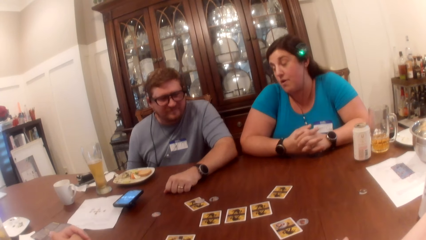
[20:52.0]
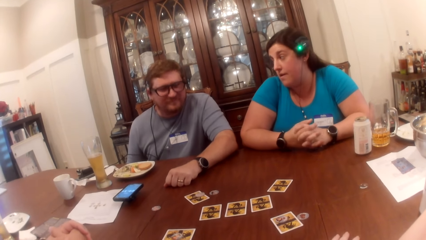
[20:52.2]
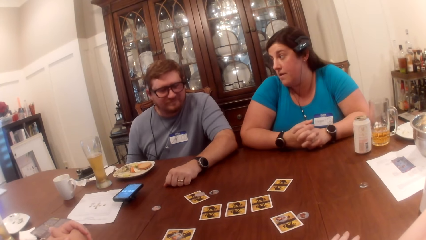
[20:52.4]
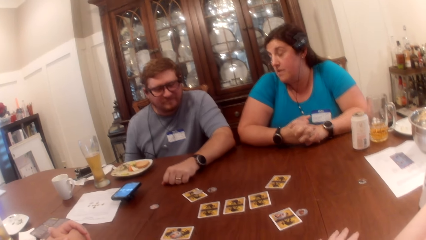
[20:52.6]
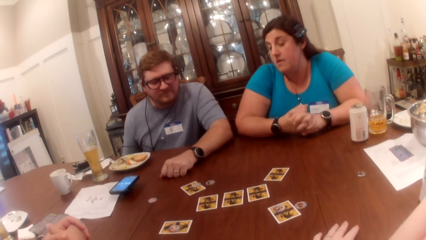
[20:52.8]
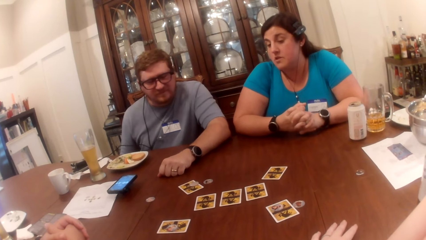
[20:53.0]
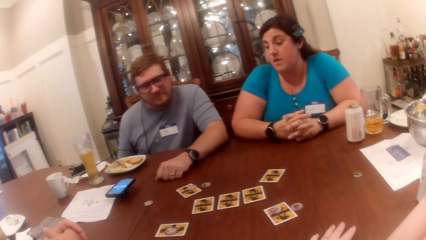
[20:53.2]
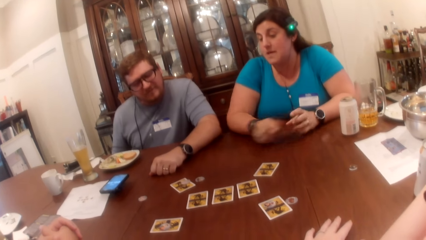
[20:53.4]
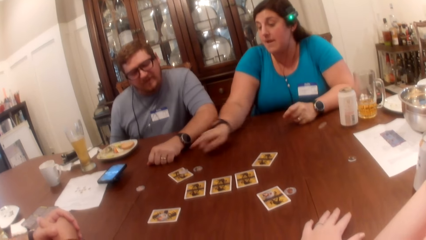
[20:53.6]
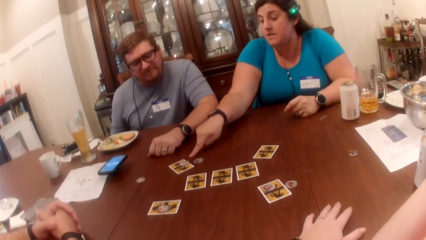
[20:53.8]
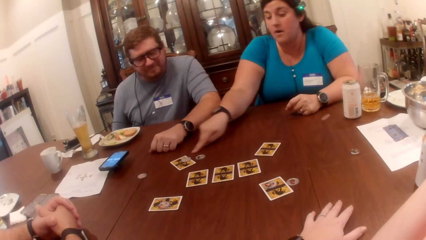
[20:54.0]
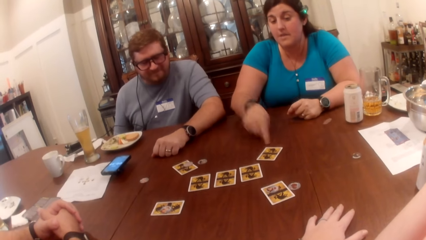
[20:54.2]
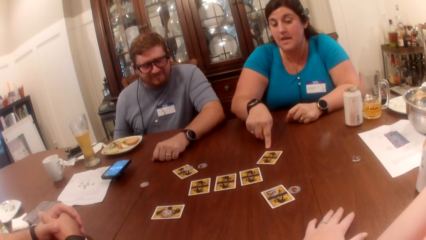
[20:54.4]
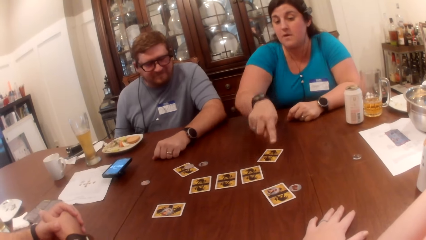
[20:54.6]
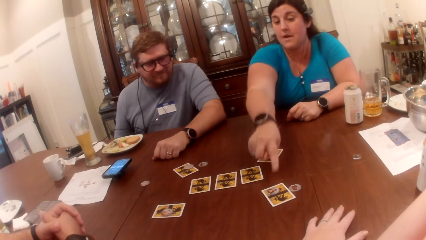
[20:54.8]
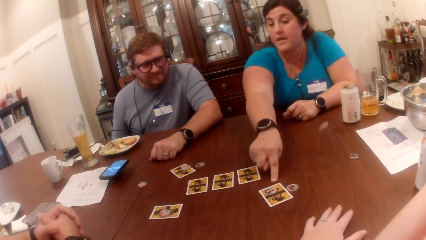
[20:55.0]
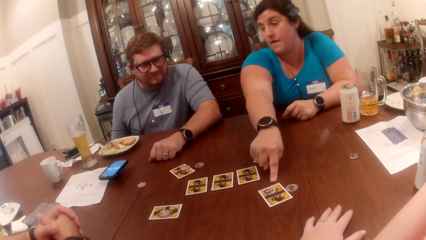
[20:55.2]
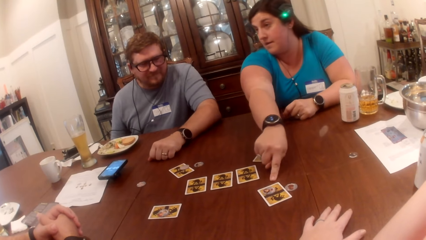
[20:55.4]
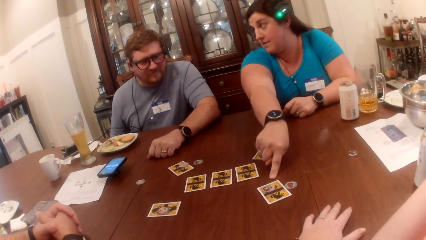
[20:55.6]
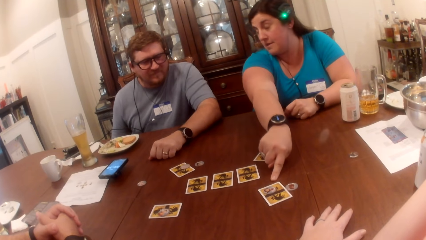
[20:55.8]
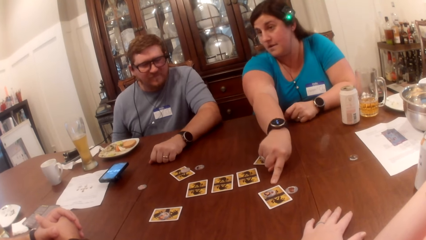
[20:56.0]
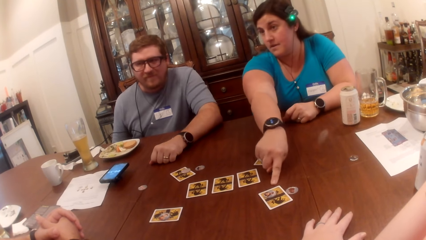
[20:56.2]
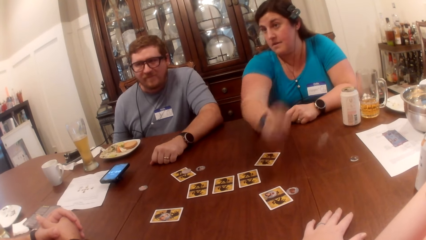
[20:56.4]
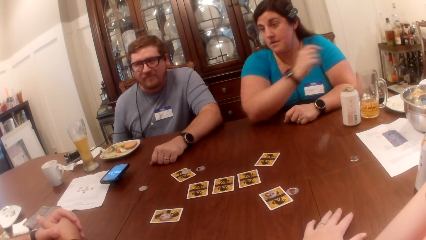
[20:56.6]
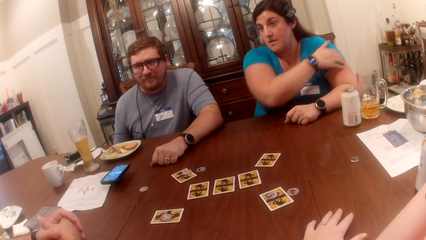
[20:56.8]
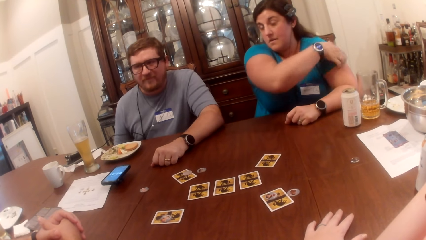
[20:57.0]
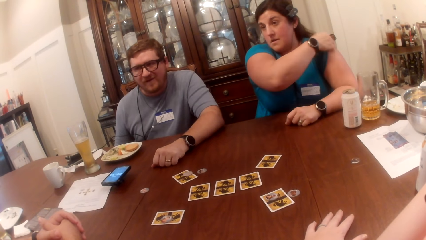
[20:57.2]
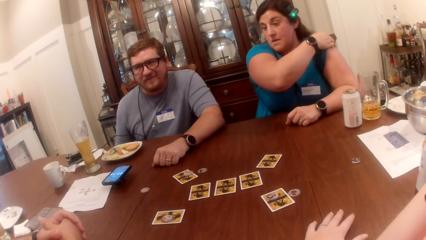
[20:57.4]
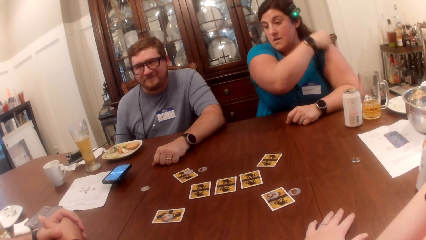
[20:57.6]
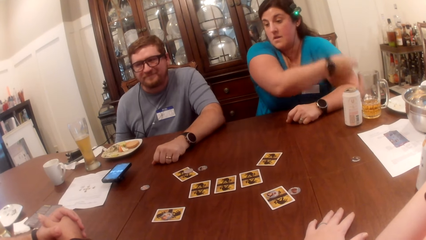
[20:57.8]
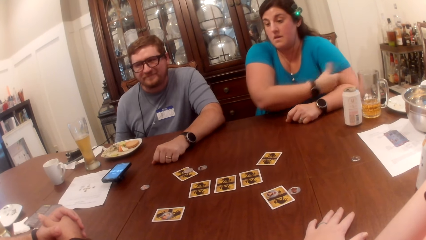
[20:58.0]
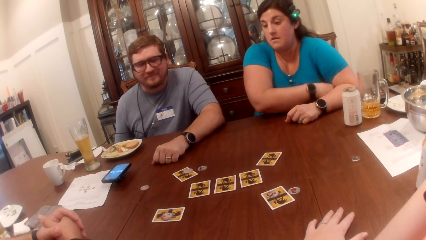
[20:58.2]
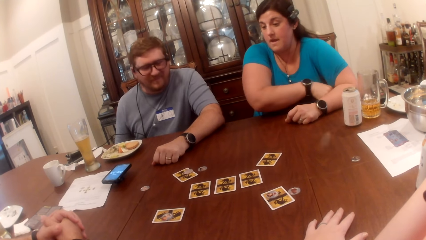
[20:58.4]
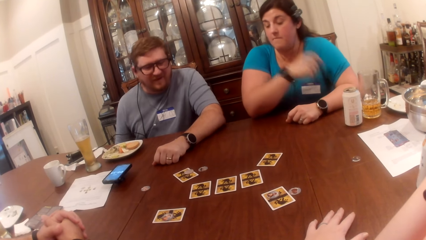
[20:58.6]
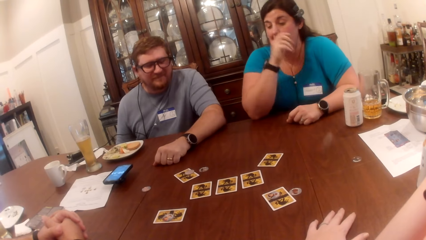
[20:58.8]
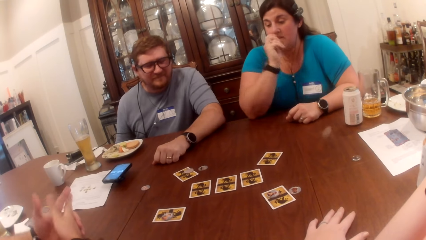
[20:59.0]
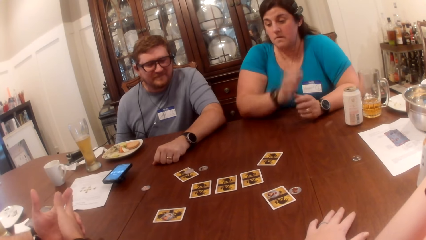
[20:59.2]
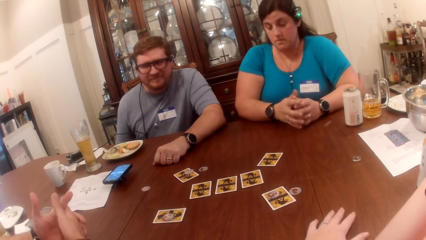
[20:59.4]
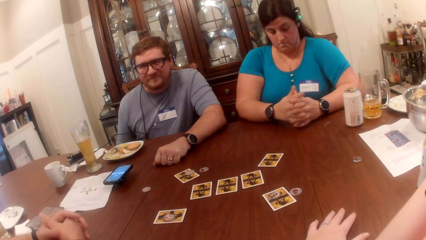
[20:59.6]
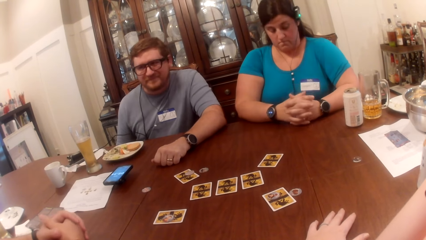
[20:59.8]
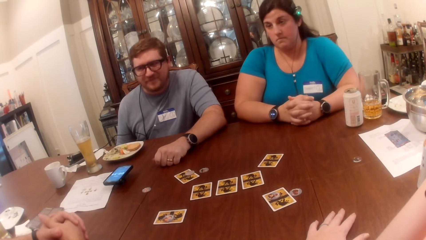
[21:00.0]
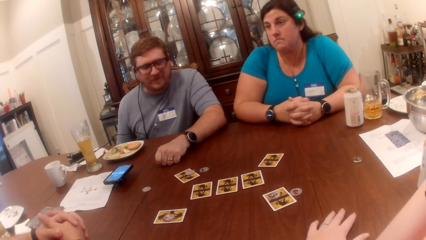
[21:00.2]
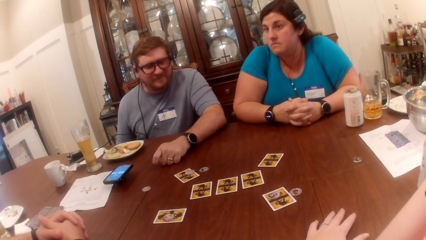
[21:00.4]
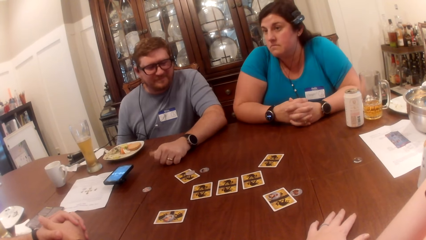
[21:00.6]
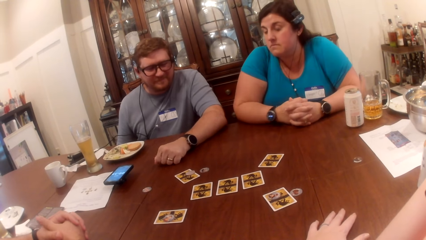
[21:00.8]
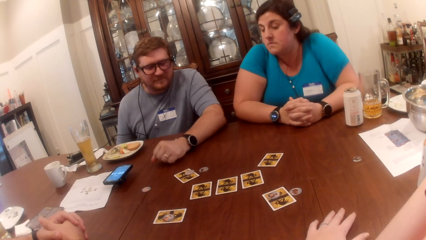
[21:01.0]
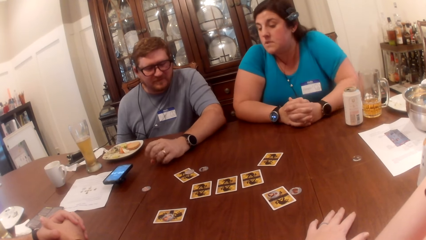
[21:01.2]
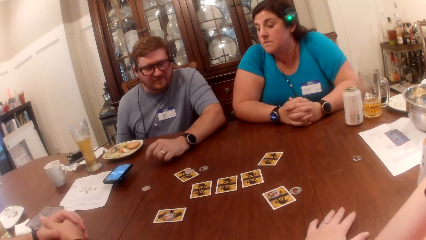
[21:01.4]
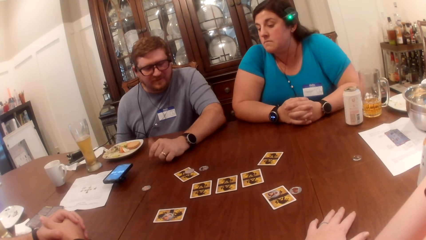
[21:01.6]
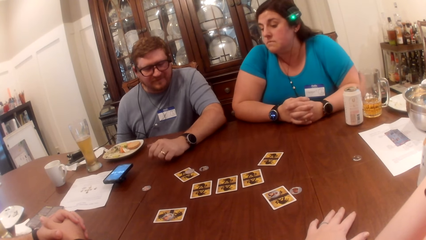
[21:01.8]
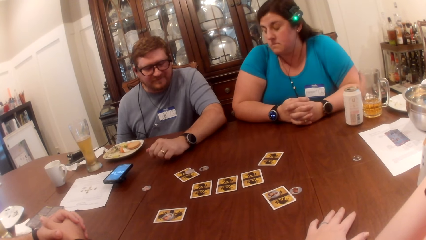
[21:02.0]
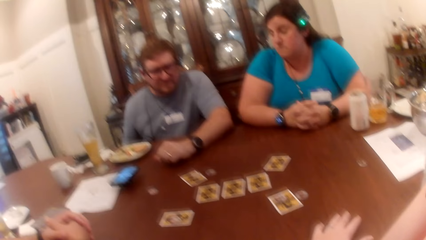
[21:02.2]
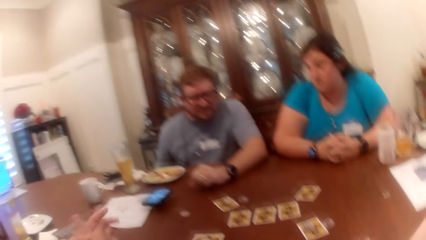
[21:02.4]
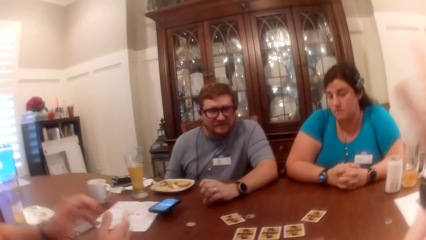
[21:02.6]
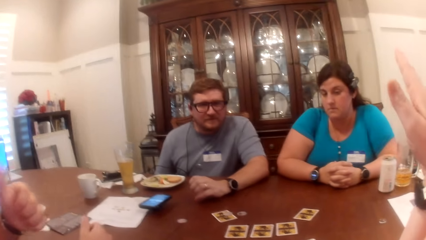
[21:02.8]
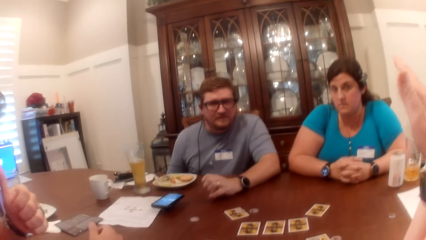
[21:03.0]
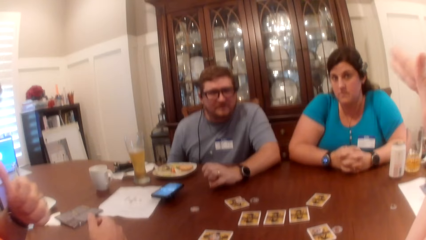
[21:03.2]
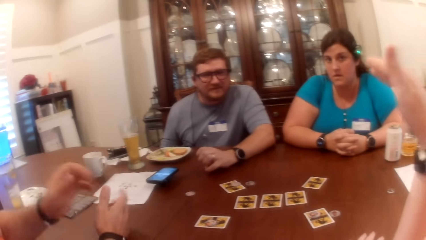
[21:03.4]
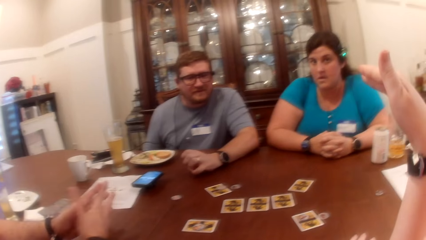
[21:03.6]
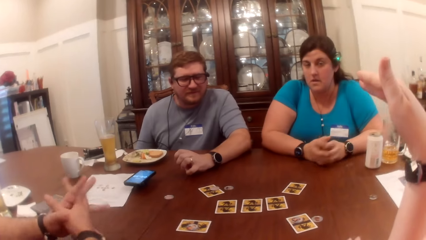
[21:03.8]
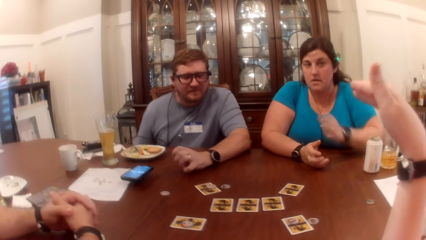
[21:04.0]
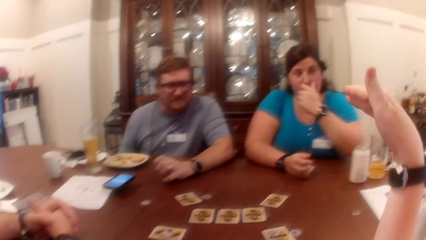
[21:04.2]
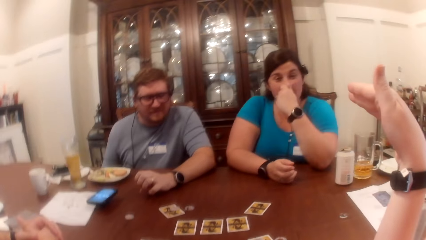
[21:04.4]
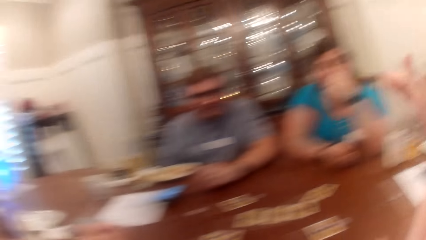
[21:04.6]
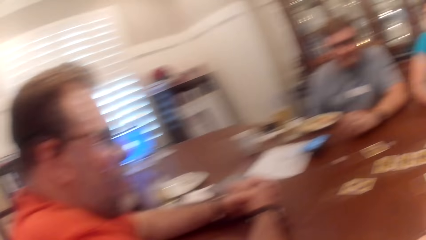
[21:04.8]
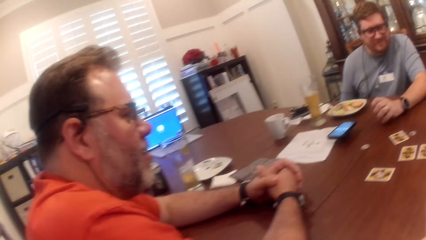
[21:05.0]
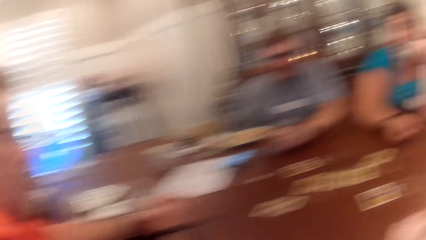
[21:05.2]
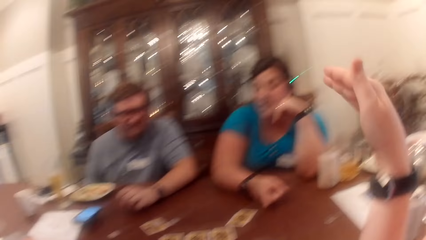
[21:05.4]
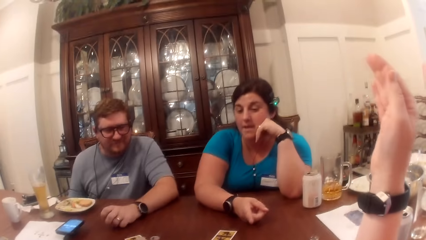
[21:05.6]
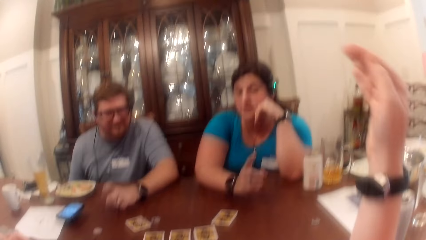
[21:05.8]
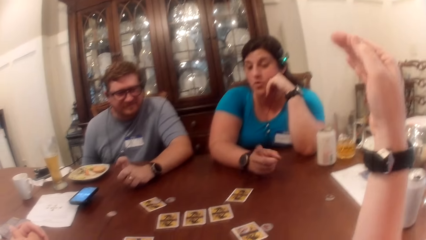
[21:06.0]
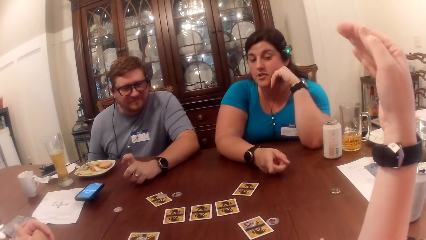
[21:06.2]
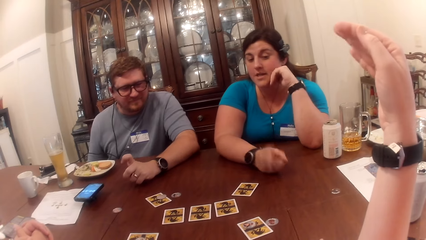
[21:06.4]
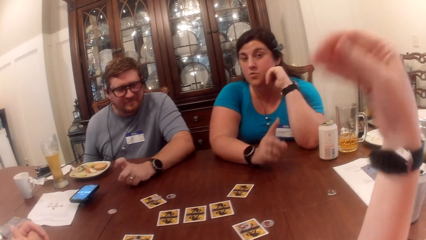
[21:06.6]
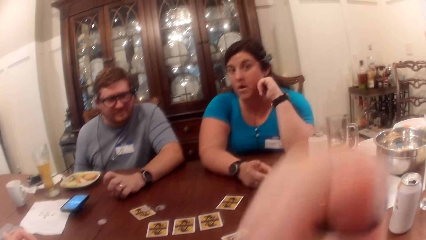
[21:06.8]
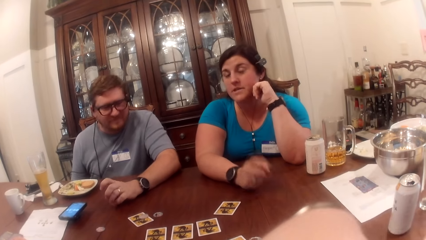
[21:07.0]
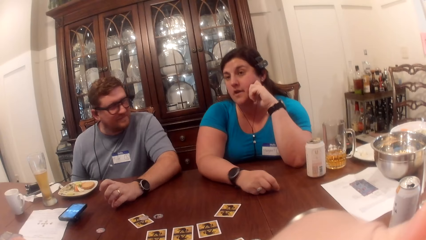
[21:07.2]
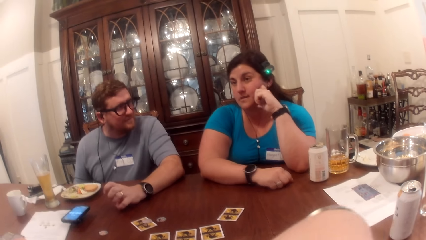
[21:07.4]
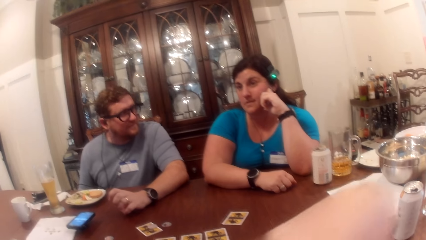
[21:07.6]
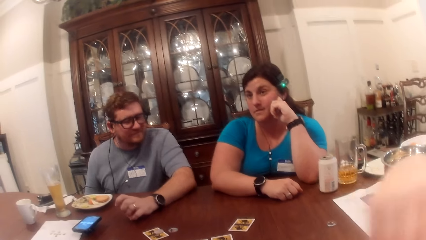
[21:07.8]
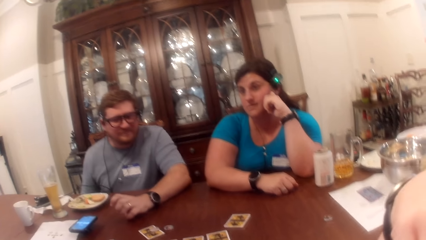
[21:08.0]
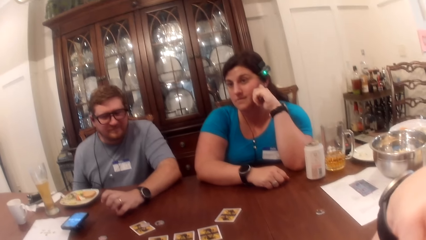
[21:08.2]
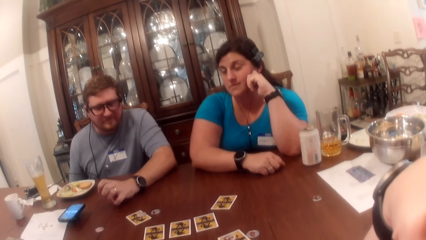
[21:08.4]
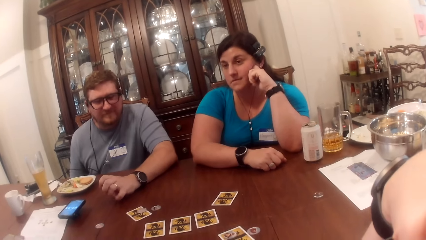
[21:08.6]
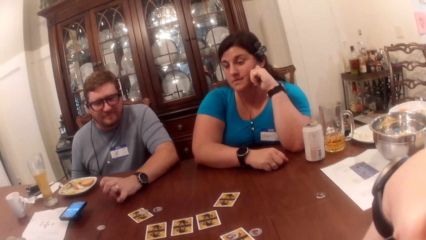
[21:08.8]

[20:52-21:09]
A woman demonstrates with her right hand. She points at the cards on a table. She scratches her left arm with her right hand. She pulls up a t-shirt sleeve with her right hand. She rubs her nose with her right hand. She holds her hands together. The camera wearer looks around the table. A man rubs his nose with his left hand. He gestures at the camera wearer. The woman rubs her nose with her left hand. The man holds his hands together. The camera wearer looks around the table. The woman demonstrates with her right hand. She points at the camera wearer.
